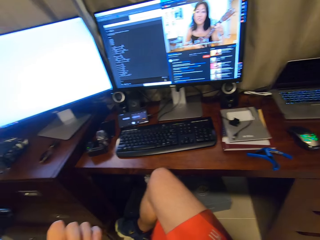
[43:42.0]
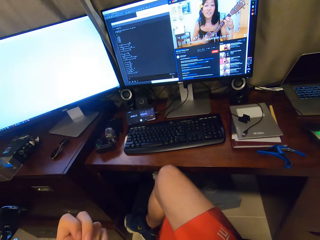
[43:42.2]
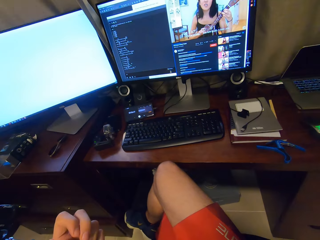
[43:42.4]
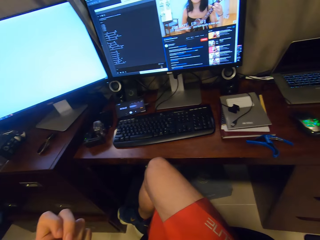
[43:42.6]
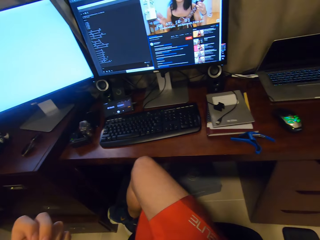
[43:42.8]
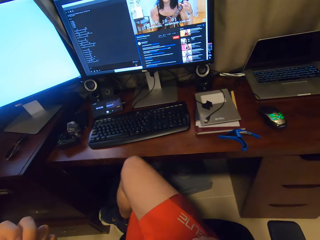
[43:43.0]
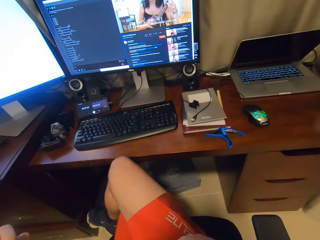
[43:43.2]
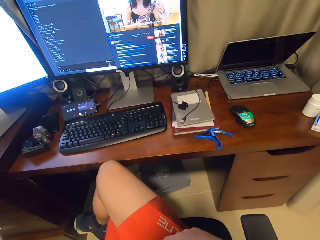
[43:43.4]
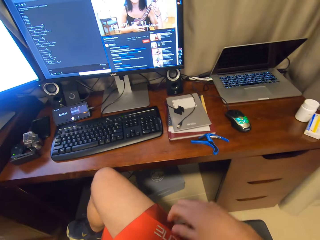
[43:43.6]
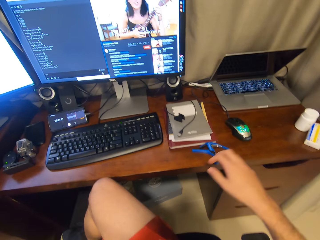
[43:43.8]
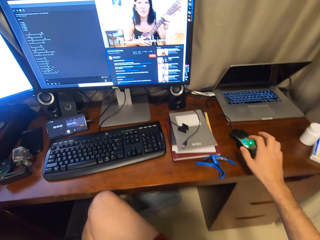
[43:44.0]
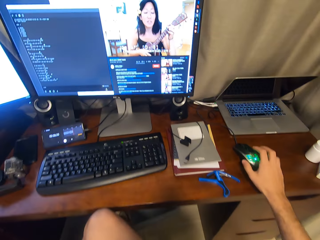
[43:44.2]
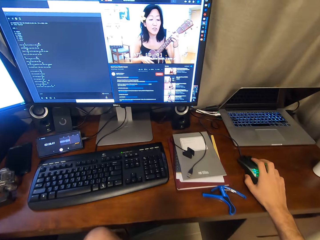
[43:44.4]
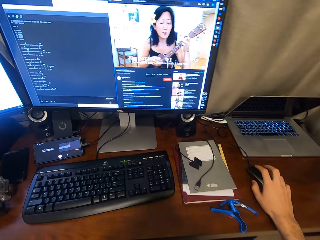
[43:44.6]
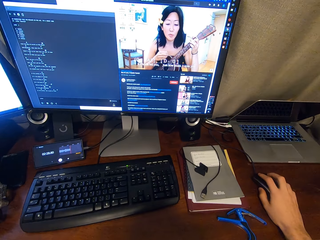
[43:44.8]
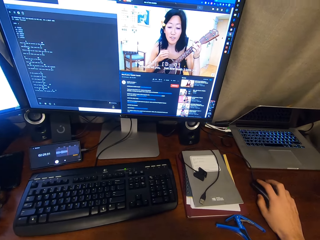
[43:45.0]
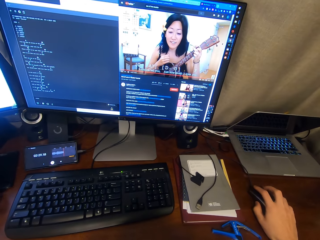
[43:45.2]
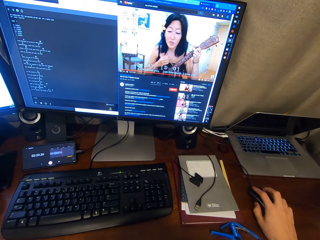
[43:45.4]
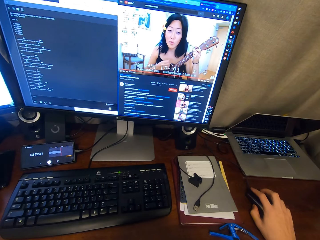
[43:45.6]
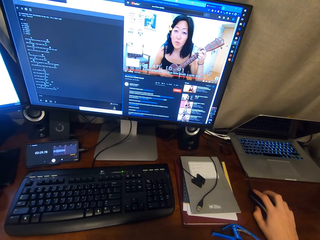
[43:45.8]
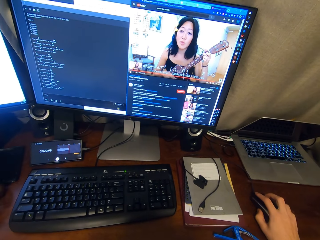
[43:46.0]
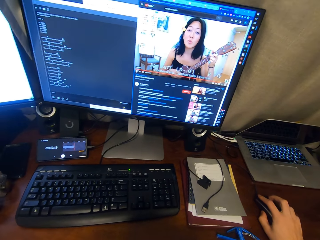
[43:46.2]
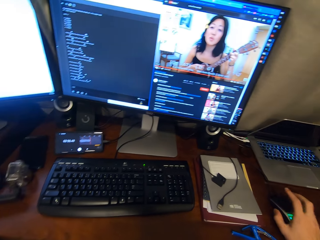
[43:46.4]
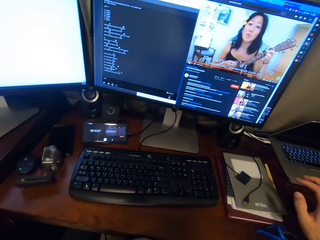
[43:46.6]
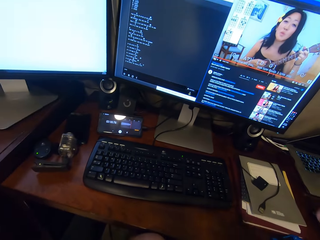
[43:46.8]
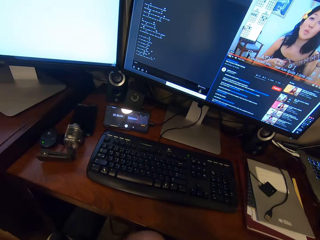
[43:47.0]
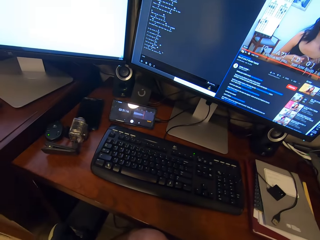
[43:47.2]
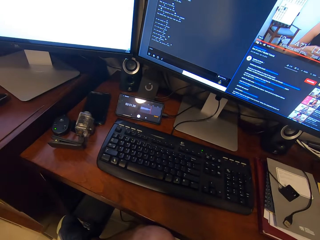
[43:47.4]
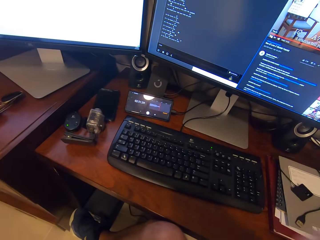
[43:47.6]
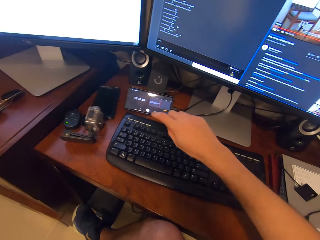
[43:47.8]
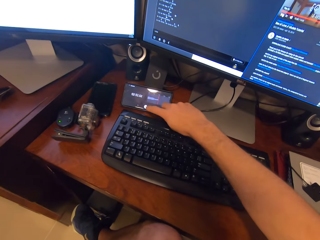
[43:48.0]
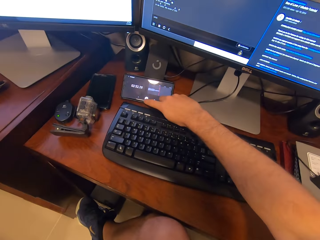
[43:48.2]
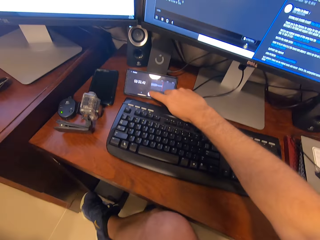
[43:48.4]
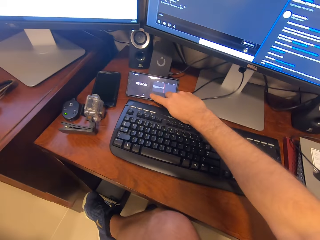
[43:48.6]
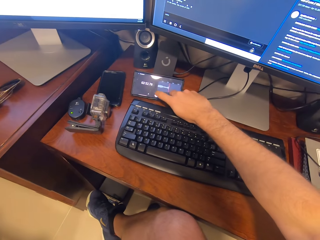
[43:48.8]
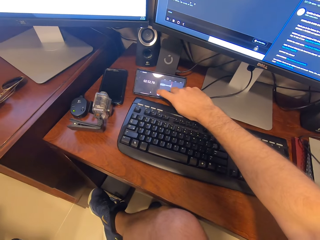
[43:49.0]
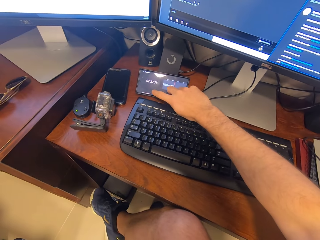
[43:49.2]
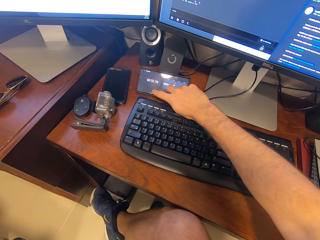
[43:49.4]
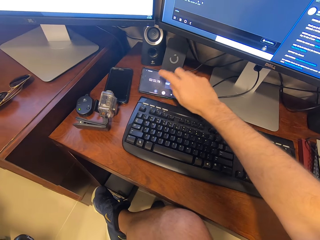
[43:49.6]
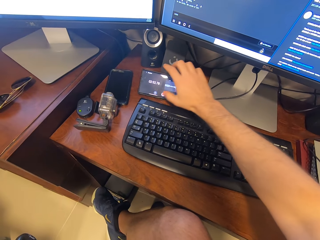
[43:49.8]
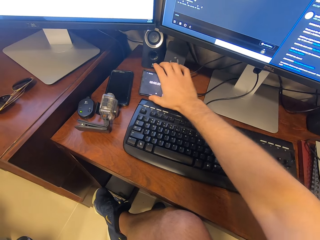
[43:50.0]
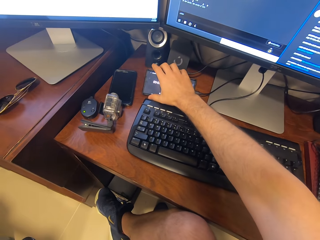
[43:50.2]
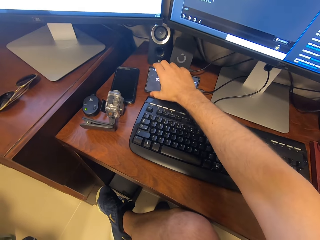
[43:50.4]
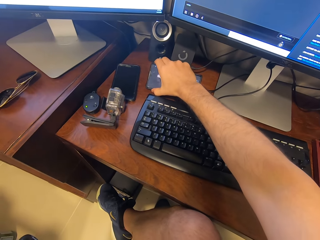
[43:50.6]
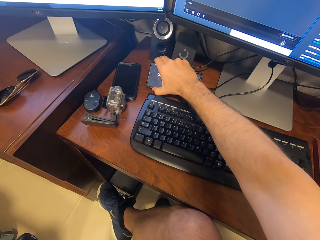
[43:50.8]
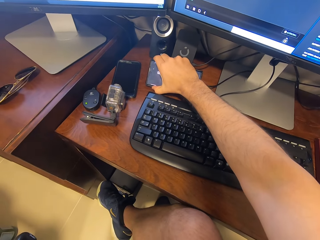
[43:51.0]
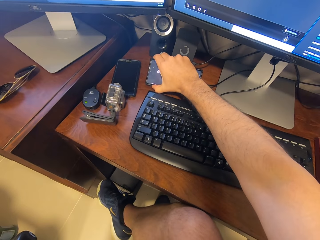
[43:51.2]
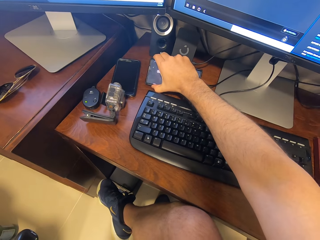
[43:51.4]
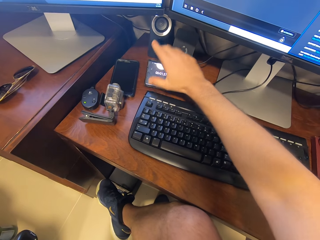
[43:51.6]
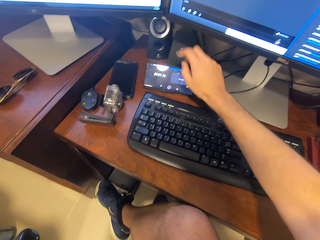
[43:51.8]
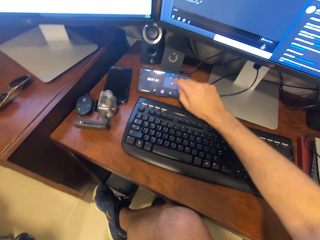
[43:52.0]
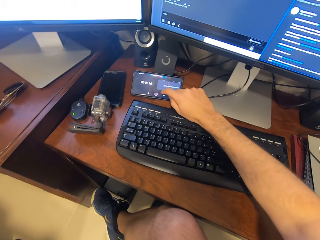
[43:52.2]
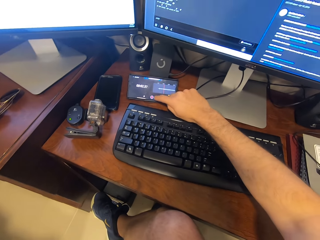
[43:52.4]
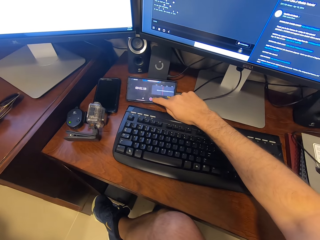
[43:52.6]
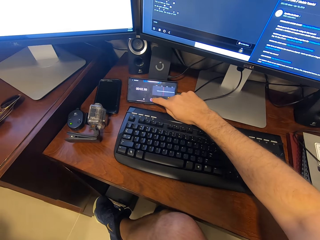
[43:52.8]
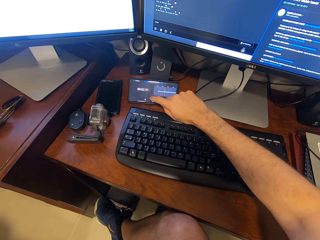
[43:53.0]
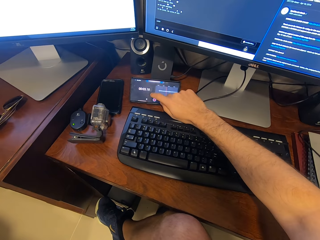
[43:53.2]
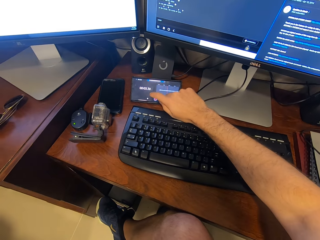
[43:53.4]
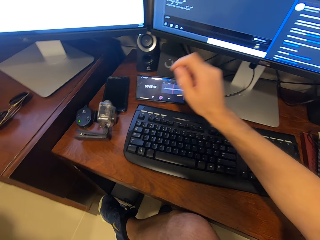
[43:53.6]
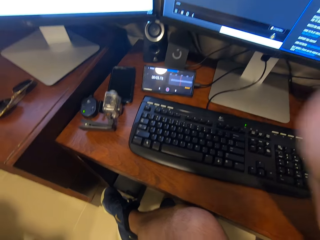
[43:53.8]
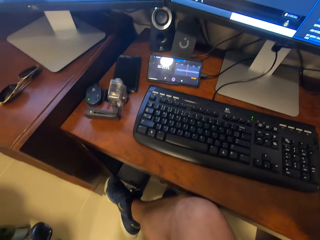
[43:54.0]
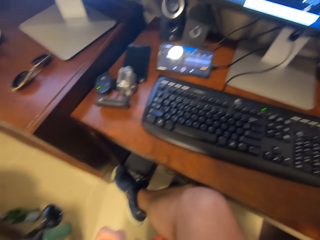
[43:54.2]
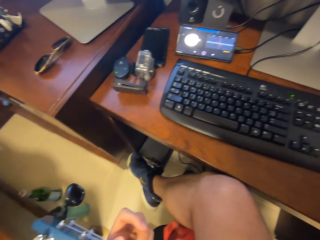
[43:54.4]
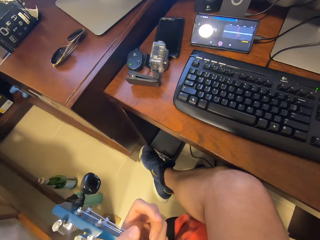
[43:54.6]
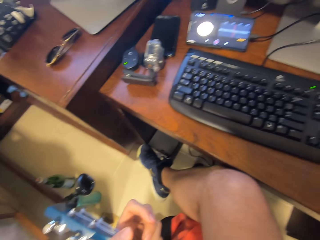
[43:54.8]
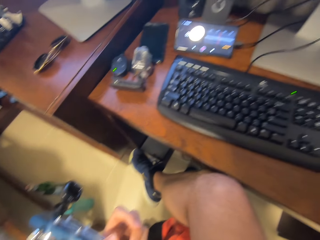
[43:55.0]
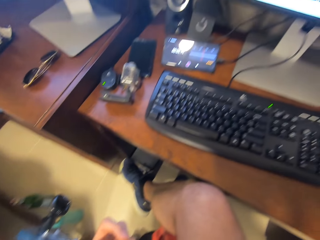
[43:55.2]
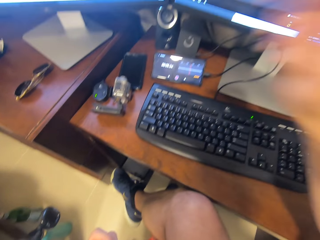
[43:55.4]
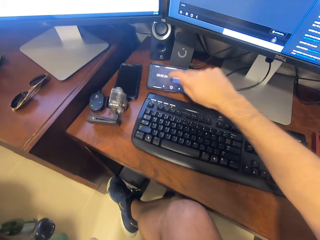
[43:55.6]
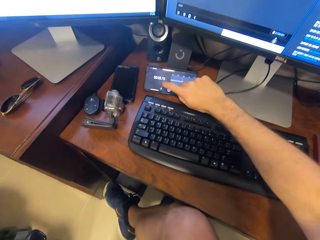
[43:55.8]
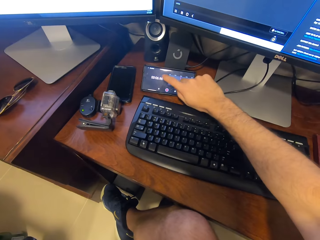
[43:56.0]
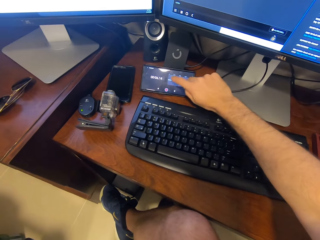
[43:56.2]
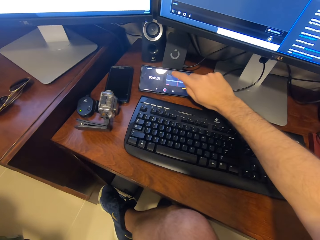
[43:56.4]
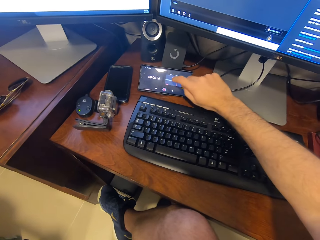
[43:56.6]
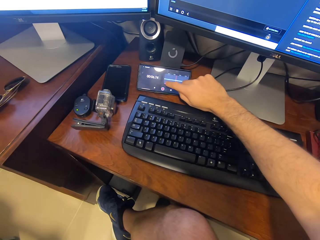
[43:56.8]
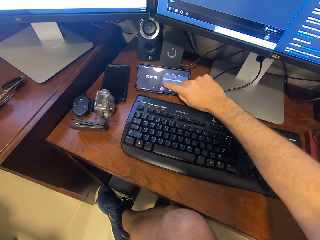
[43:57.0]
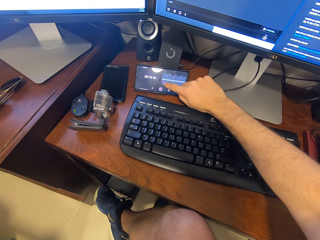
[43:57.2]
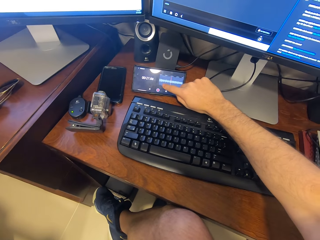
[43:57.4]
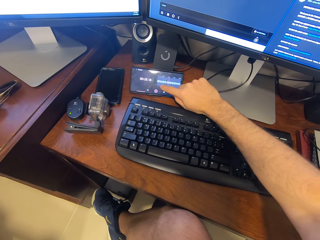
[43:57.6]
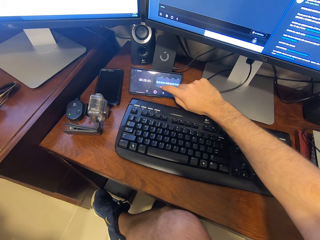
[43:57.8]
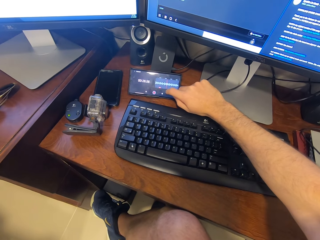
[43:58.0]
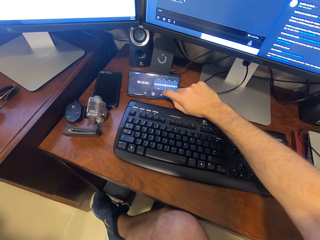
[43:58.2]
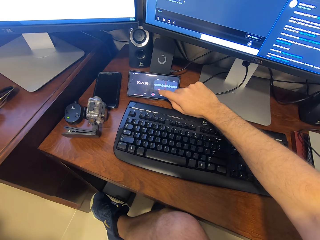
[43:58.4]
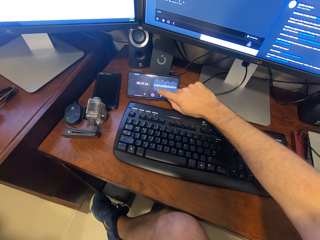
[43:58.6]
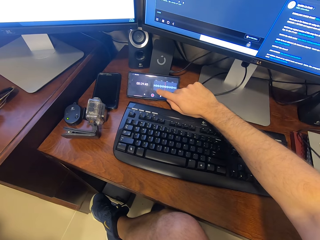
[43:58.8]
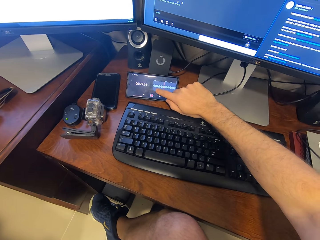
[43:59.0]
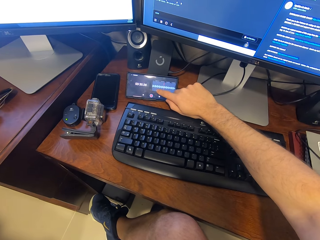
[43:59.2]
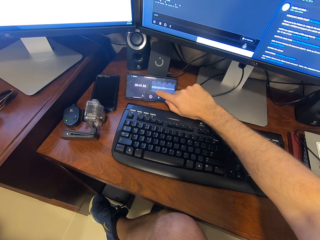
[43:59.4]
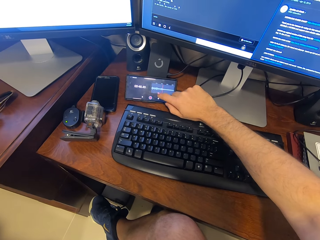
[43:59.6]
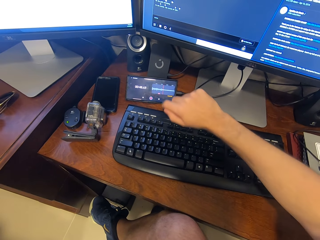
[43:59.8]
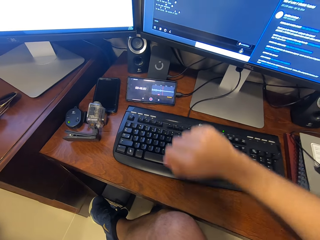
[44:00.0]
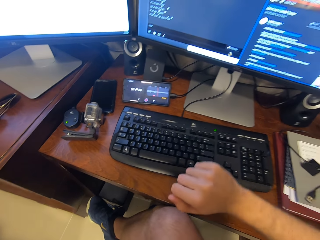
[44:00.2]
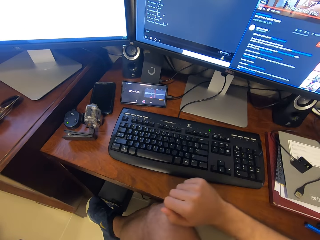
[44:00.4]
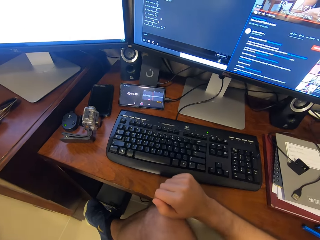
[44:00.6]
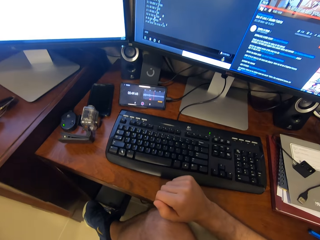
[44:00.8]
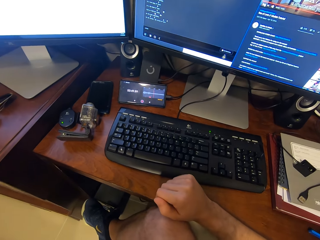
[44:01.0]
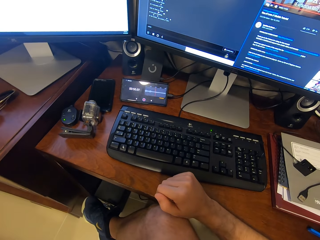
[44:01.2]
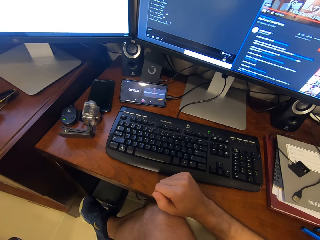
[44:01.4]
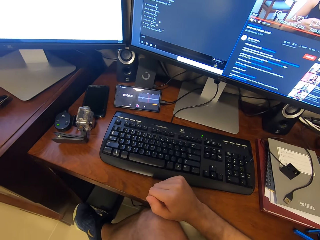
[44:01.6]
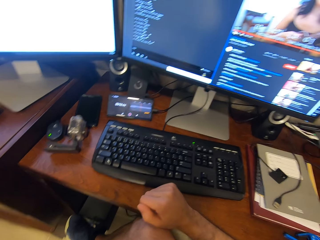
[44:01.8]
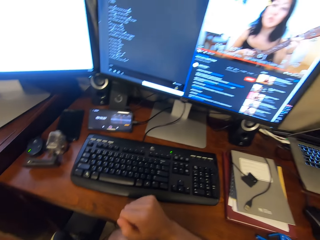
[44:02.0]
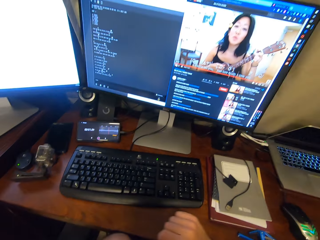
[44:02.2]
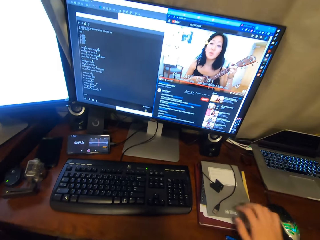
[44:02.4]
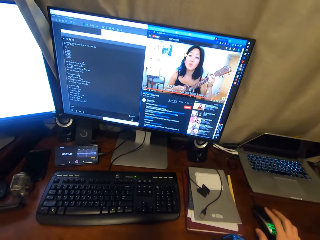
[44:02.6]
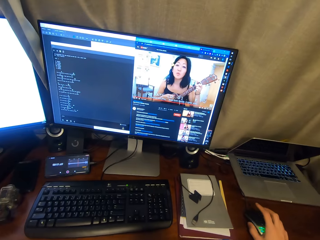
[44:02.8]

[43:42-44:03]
The camera wearer clicks on a mouse. They scroll through the desktop using the mouse. They touch the face. They dial a phone. They scroll through the phone. They touch the face. They dial the phone. They put a hand on the table.
